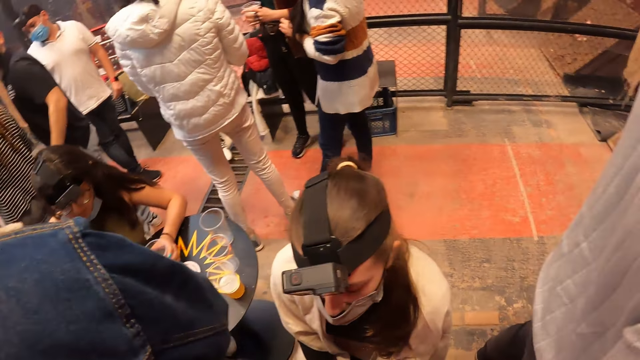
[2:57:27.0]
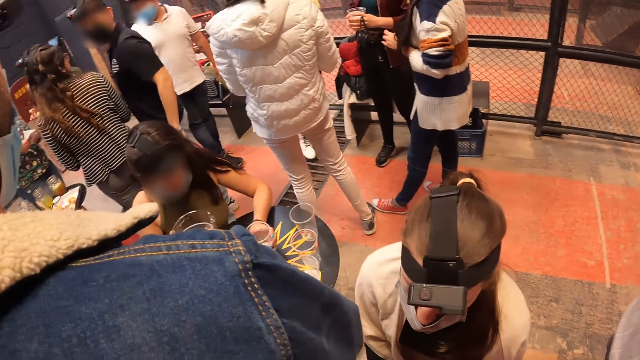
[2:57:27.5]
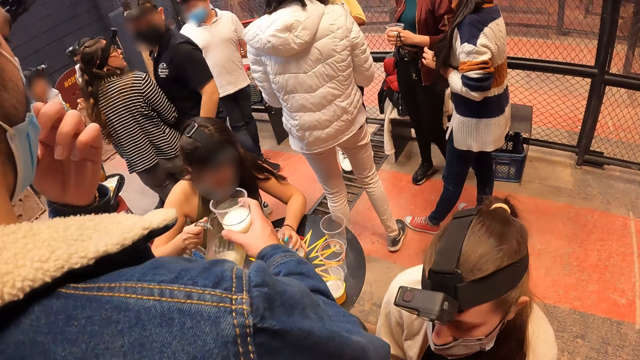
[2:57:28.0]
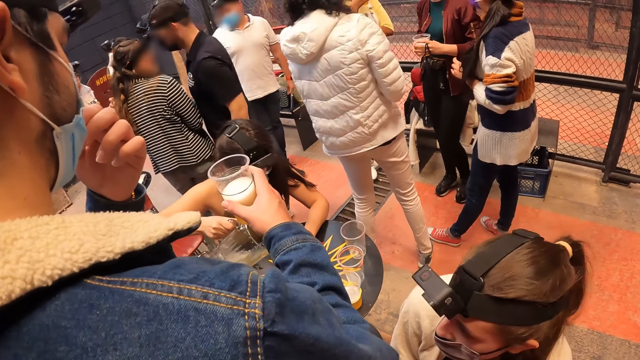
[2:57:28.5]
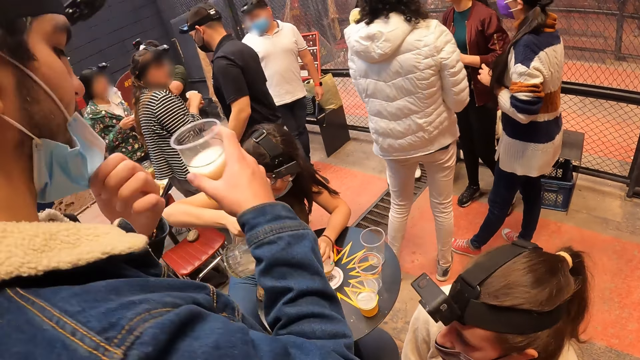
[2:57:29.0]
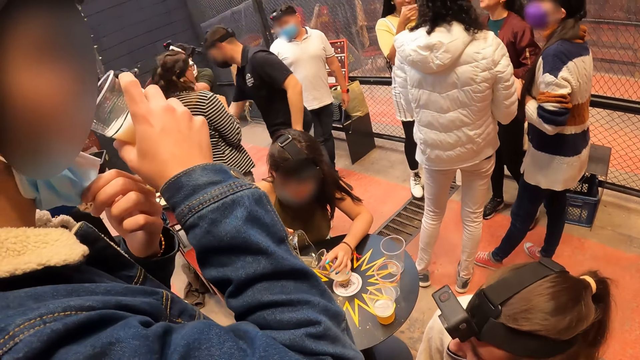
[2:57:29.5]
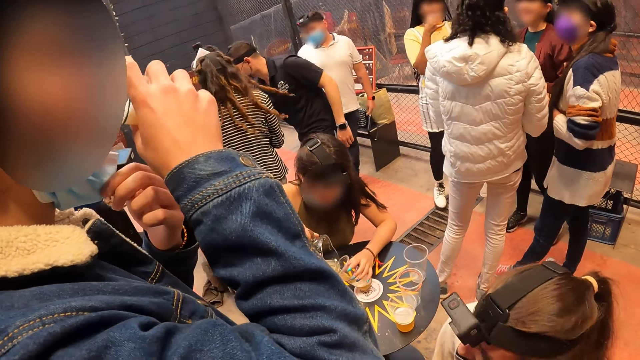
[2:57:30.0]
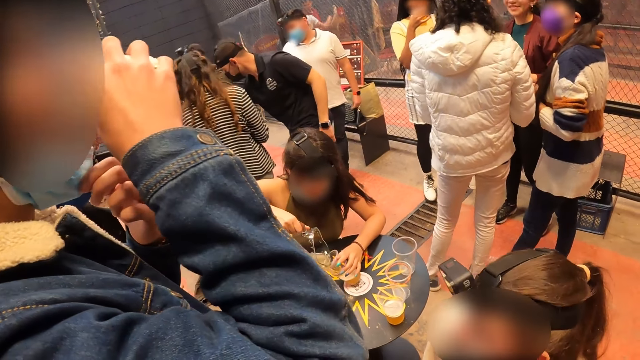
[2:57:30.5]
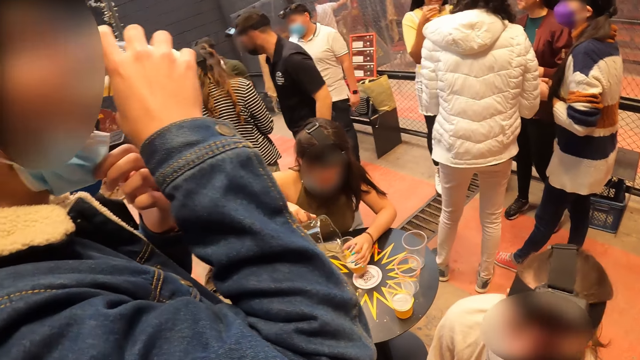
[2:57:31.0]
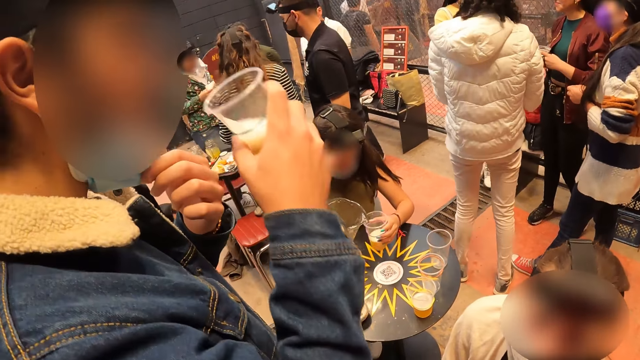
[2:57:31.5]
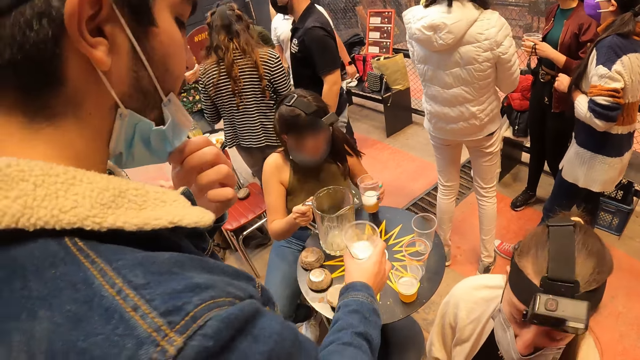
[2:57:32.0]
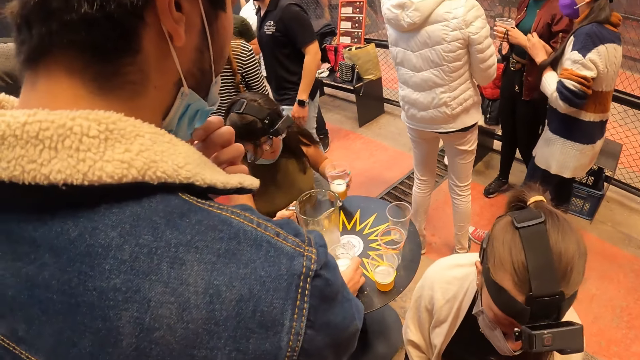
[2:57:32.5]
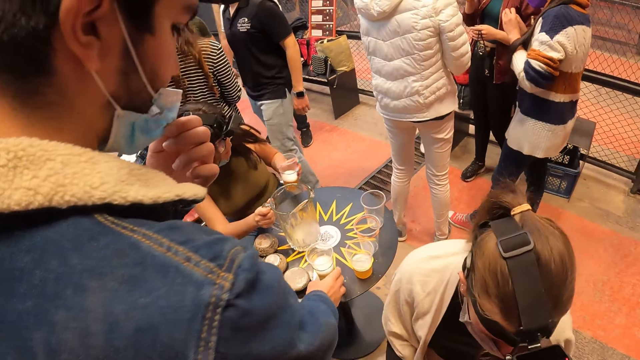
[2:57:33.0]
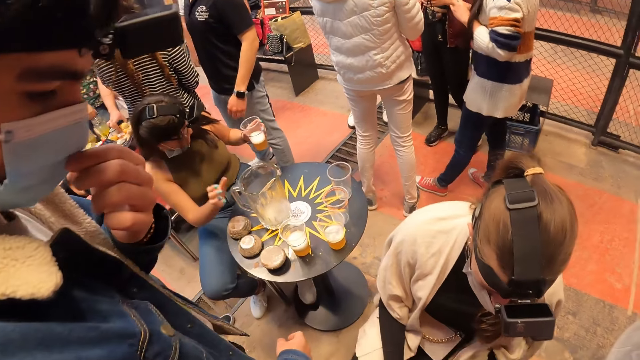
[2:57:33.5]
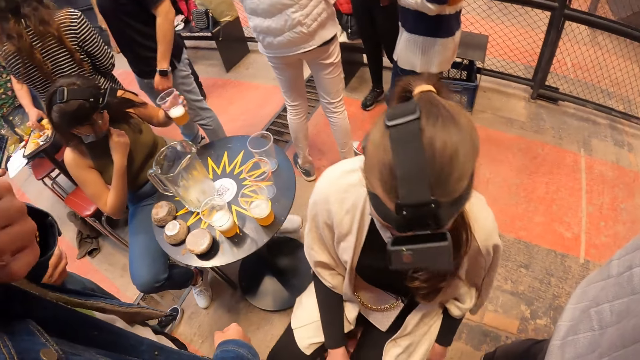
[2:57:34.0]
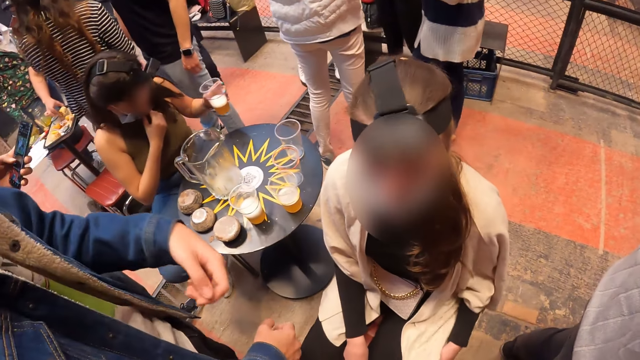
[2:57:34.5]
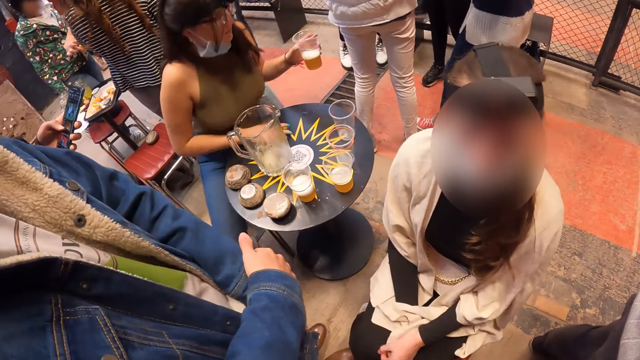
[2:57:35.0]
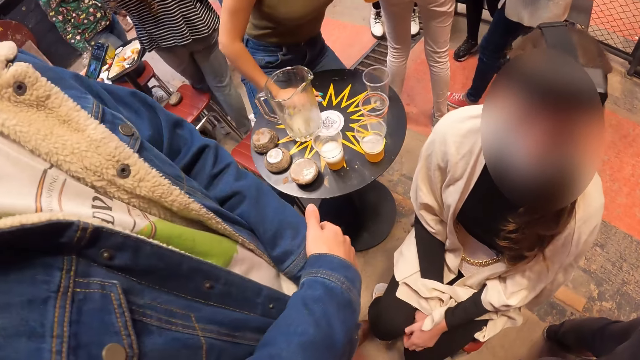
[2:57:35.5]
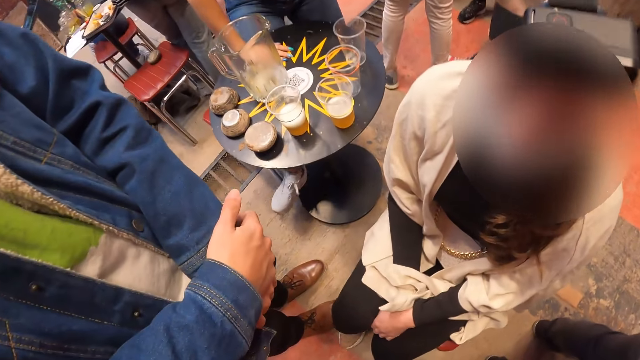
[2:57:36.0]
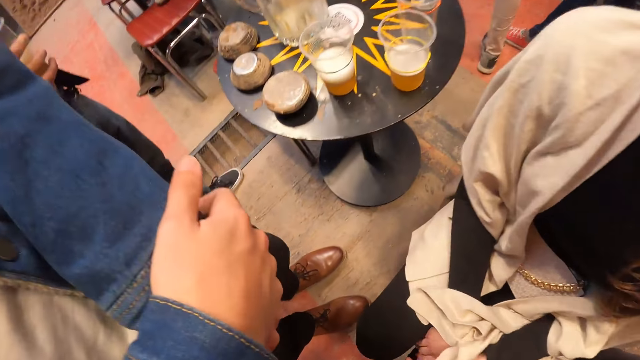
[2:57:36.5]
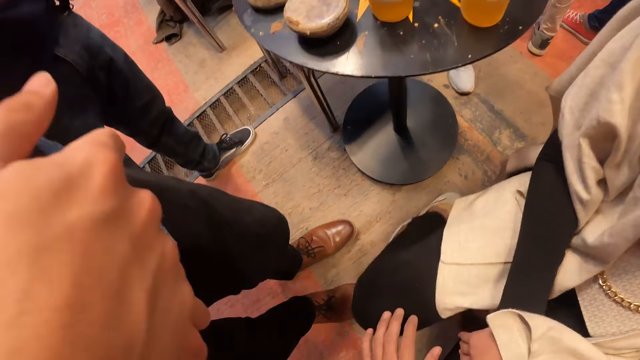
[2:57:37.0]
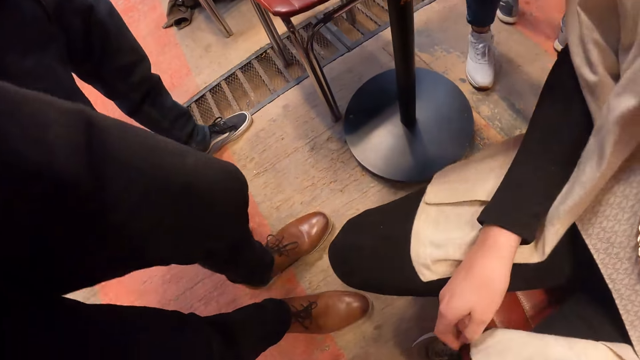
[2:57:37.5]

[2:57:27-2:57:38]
A man adjusts a face mask with his left hand. The man drinks a beer from a cup with his right hand. The man drops the cup on a table with his right hand.

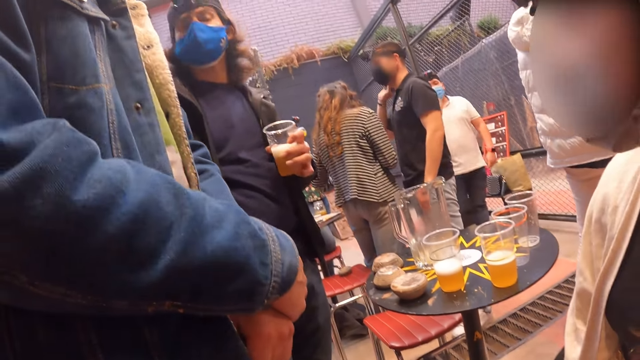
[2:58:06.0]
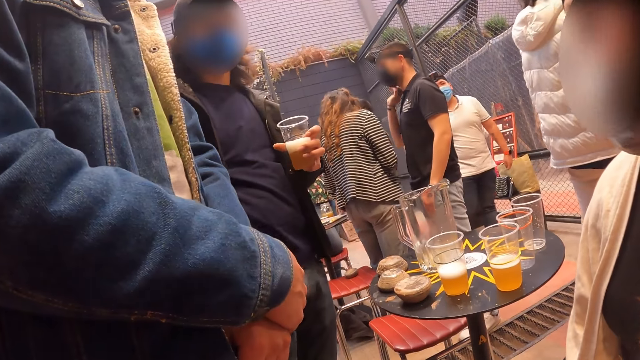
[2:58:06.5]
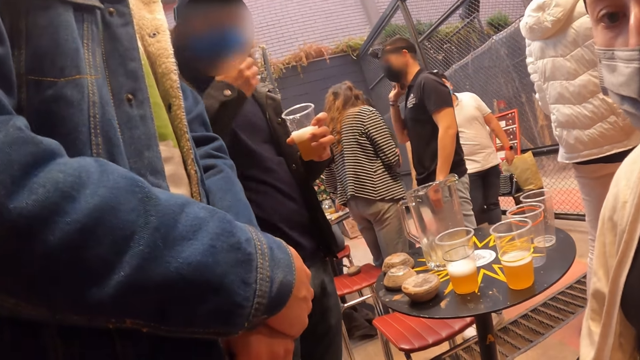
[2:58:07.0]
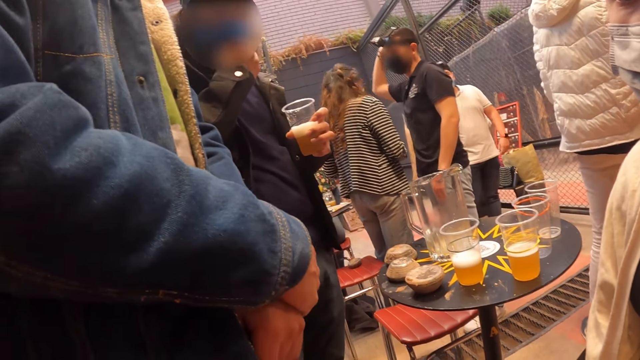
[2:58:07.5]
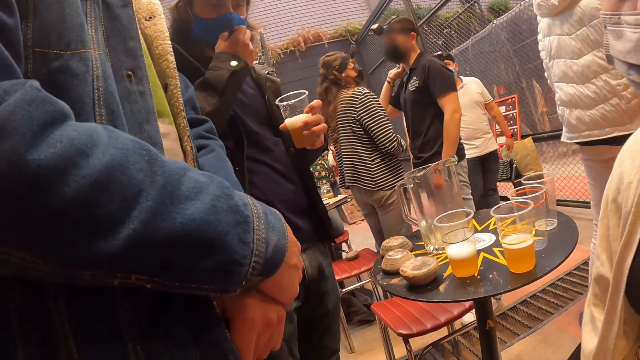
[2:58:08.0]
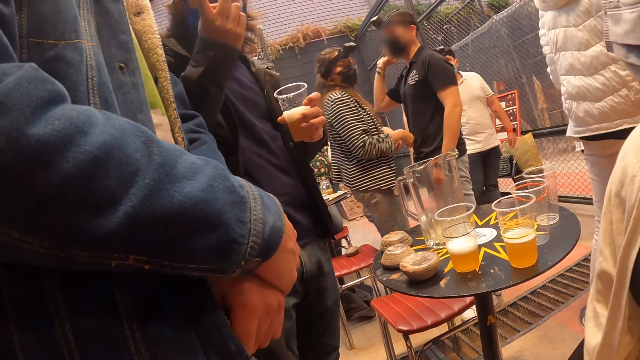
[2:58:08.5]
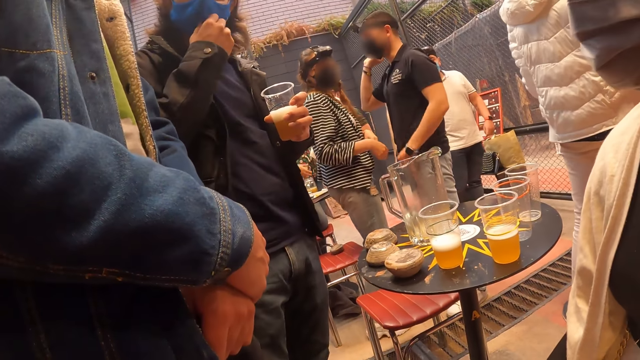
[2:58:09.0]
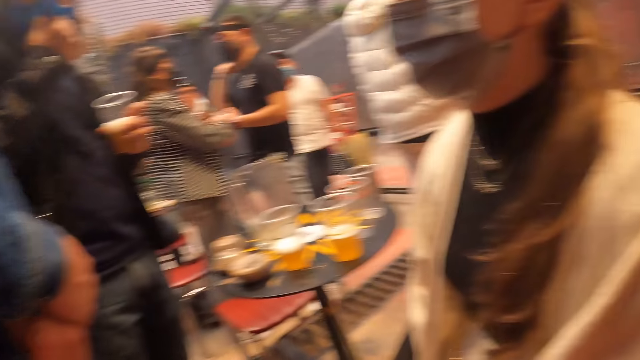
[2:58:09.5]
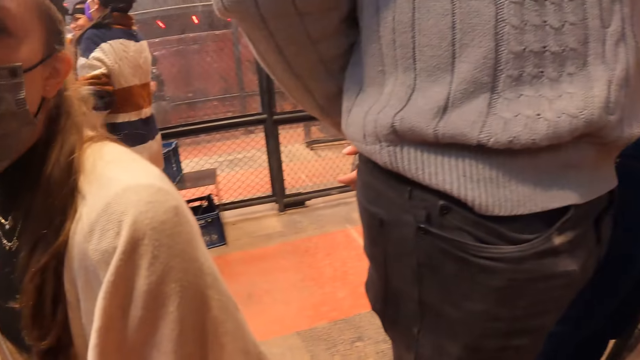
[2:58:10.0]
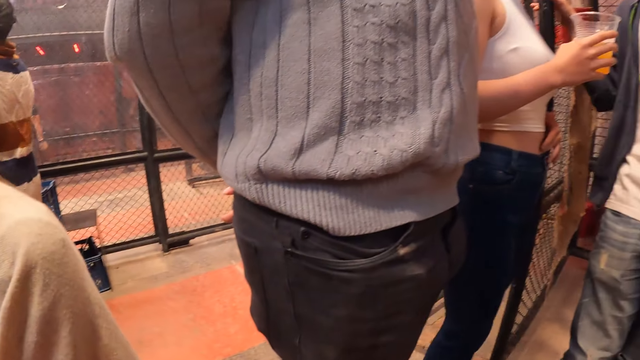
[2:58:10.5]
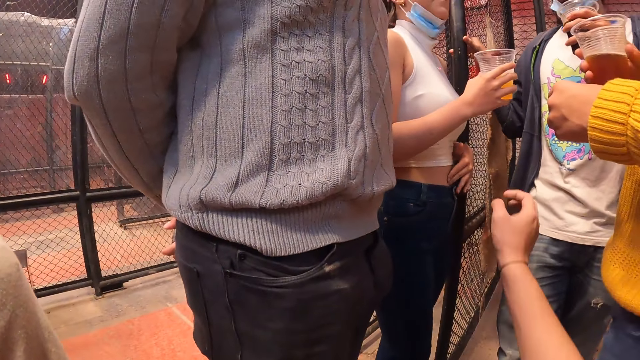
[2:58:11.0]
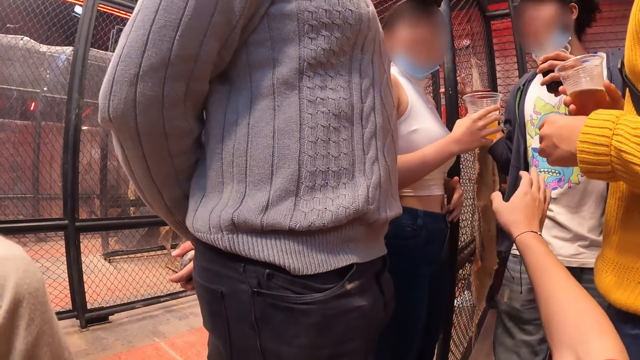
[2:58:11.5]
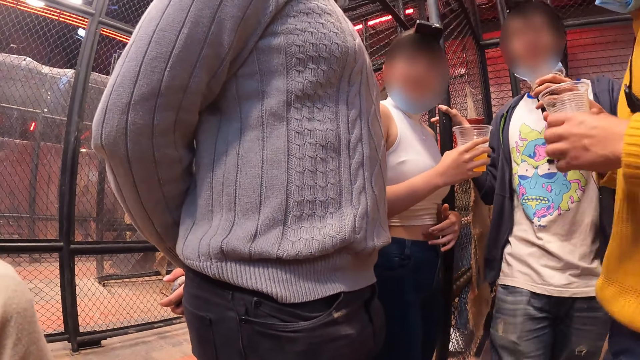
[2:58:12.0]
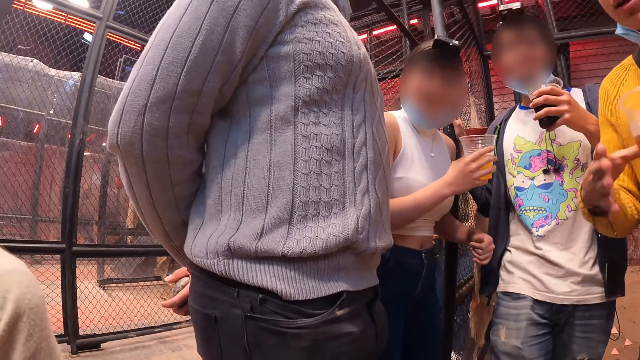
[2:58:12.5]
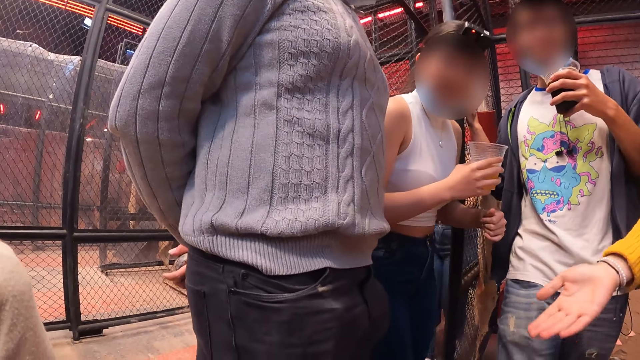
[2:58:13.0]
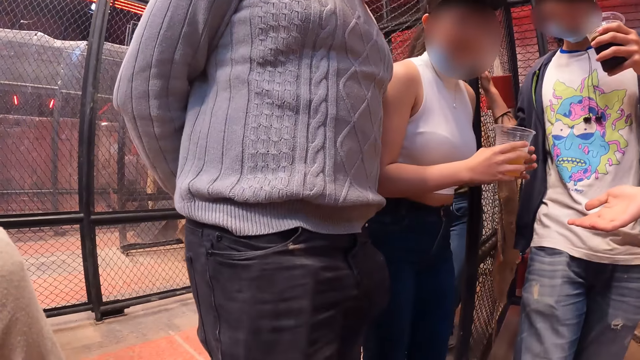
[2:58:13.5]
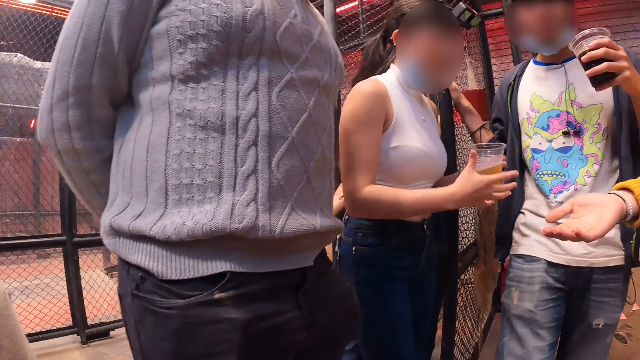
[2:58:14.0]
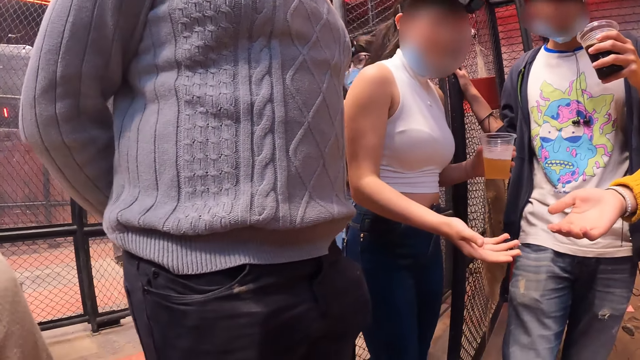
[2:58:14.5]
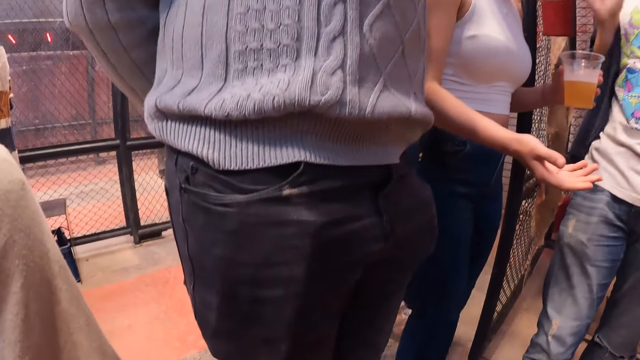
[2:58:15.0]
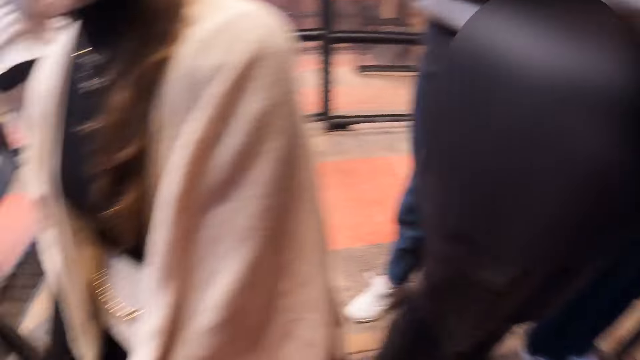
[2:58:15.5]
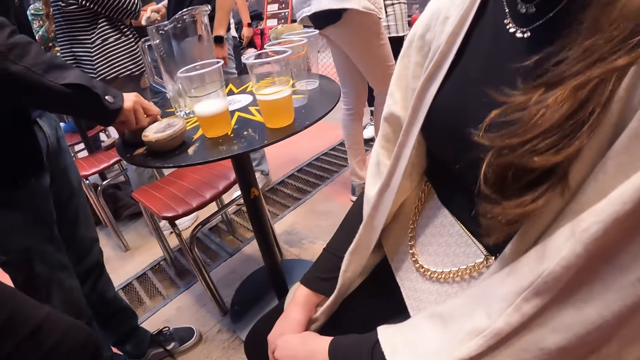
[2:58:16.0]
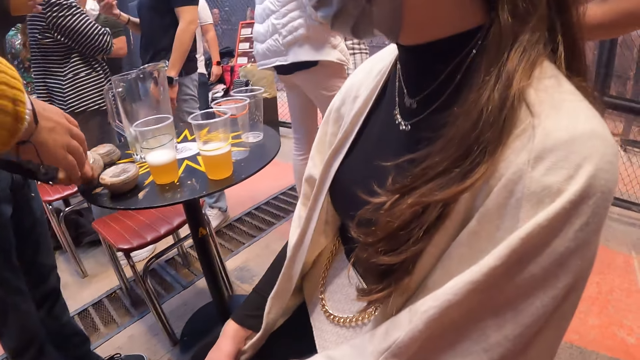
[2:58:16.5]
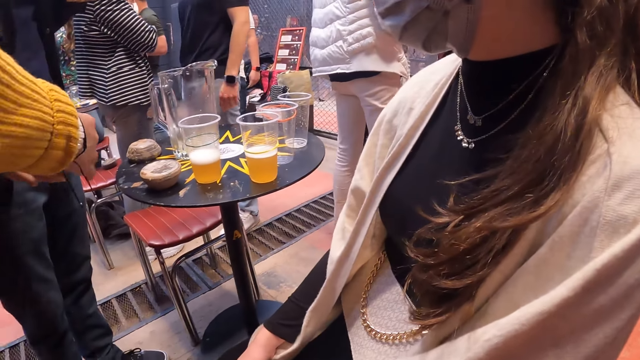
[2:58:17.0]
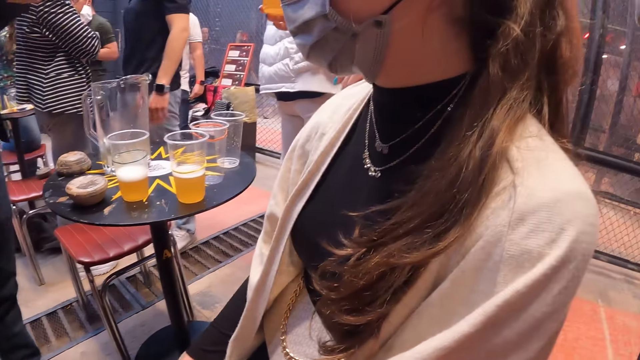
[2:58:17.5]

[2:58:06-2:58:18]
The man adjusts a face mask on his face with his right hand. The camera wearer touches another man with his right hand. He gestures at the other man. He interacts with a group of people.
